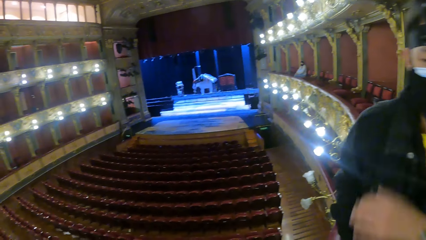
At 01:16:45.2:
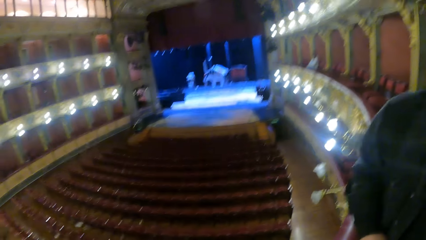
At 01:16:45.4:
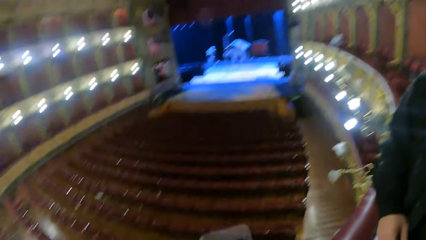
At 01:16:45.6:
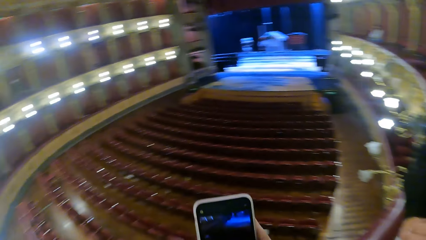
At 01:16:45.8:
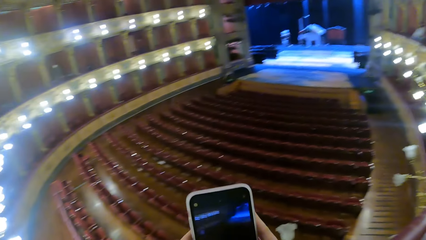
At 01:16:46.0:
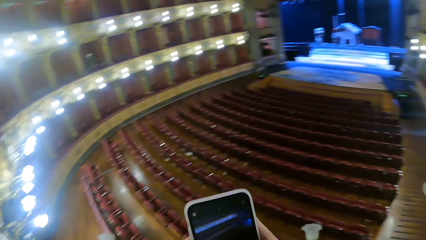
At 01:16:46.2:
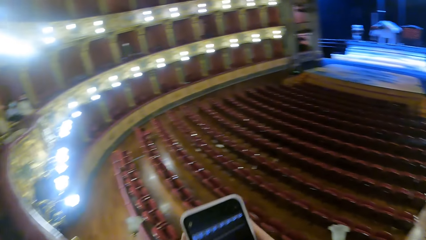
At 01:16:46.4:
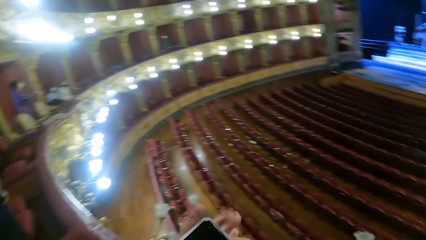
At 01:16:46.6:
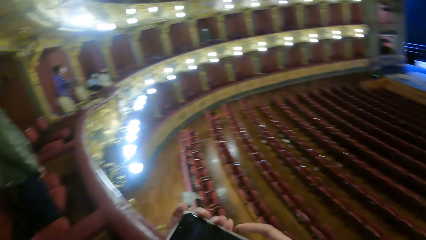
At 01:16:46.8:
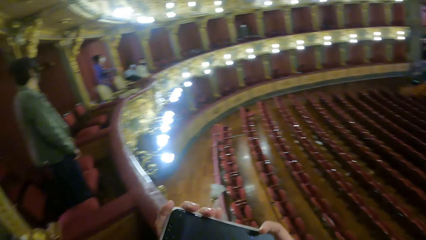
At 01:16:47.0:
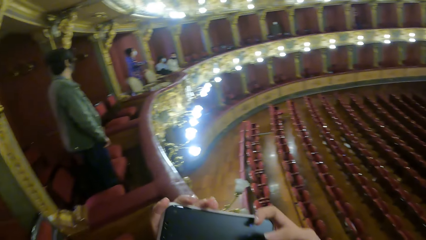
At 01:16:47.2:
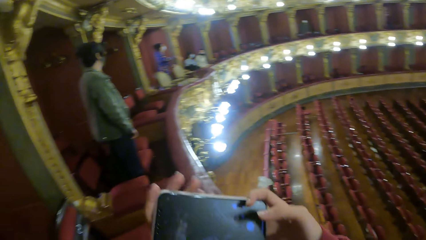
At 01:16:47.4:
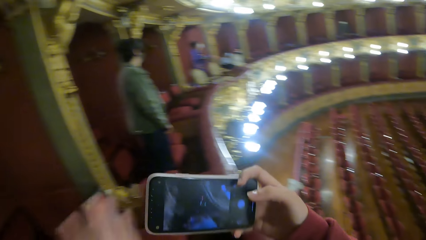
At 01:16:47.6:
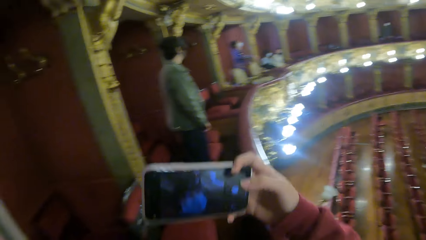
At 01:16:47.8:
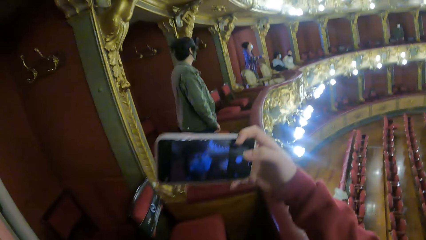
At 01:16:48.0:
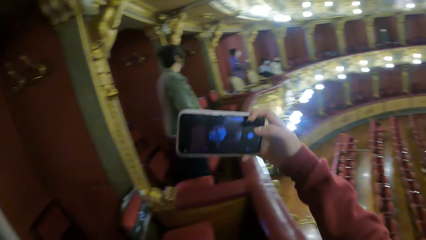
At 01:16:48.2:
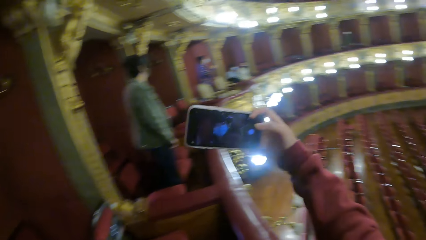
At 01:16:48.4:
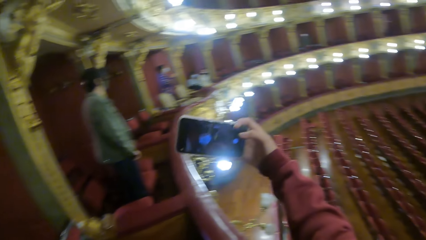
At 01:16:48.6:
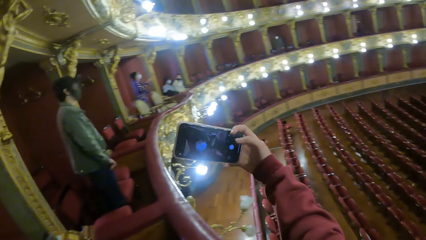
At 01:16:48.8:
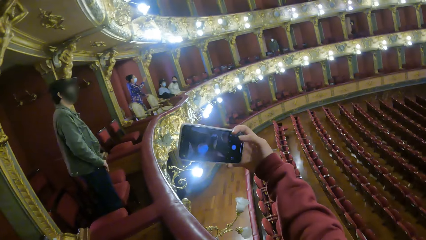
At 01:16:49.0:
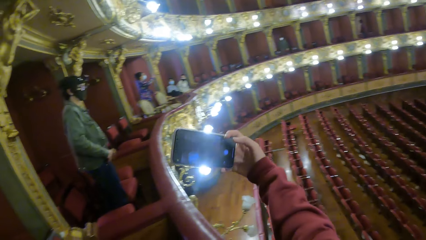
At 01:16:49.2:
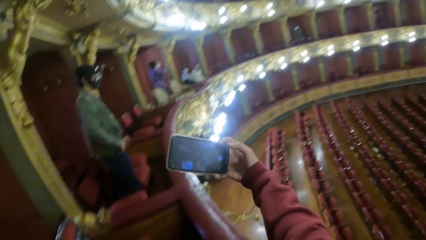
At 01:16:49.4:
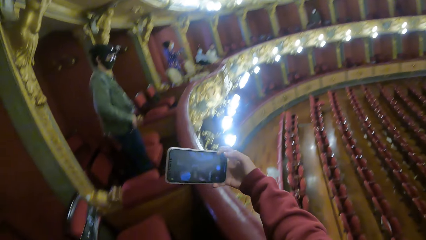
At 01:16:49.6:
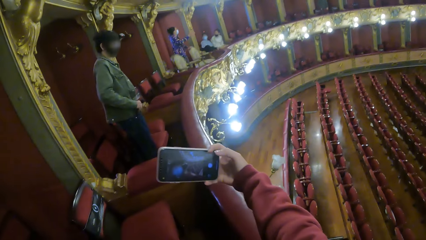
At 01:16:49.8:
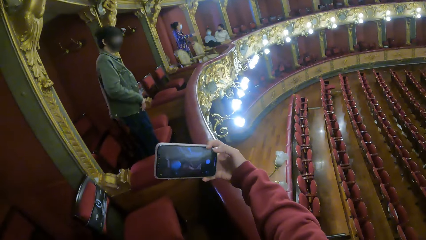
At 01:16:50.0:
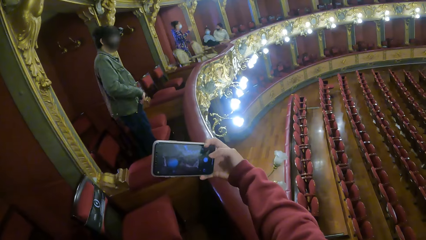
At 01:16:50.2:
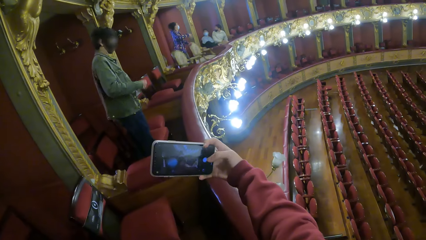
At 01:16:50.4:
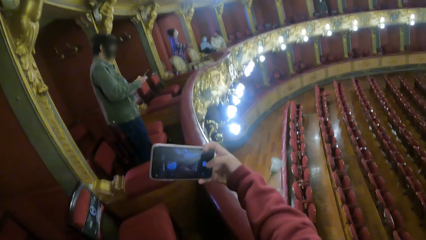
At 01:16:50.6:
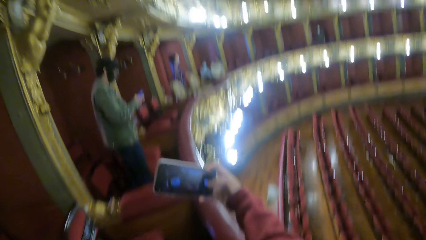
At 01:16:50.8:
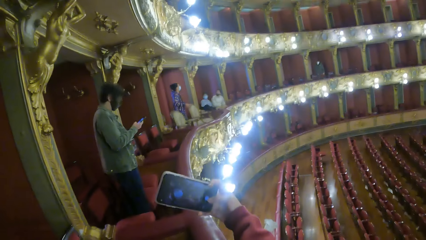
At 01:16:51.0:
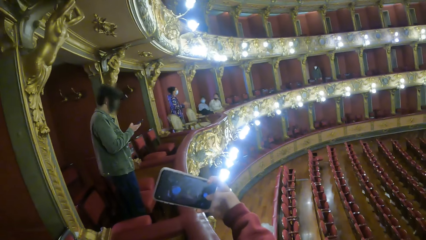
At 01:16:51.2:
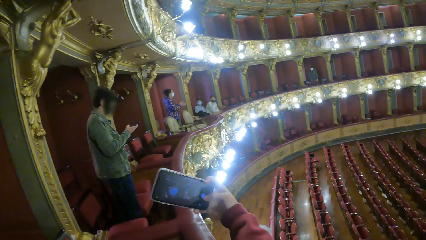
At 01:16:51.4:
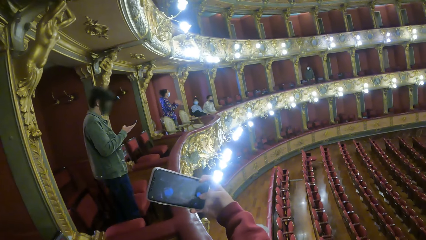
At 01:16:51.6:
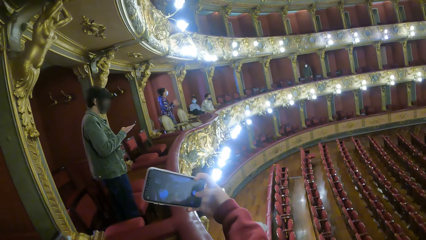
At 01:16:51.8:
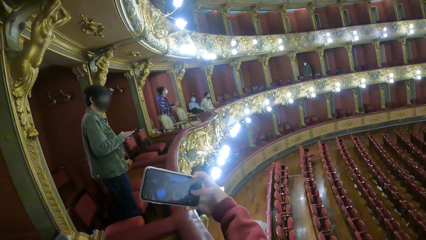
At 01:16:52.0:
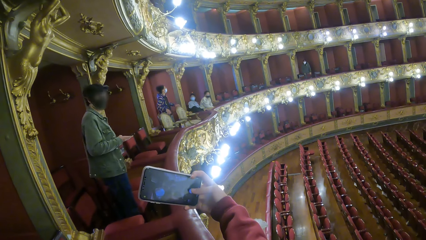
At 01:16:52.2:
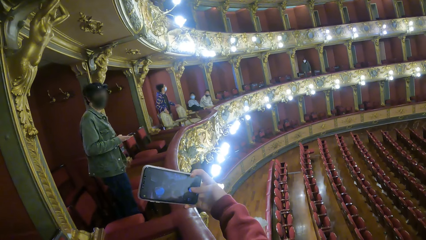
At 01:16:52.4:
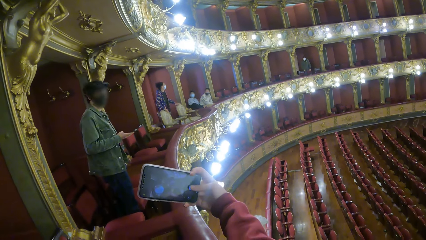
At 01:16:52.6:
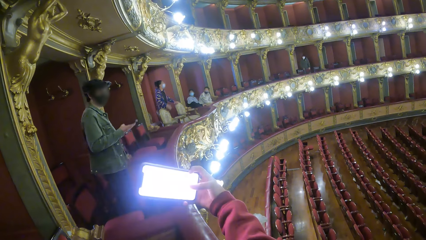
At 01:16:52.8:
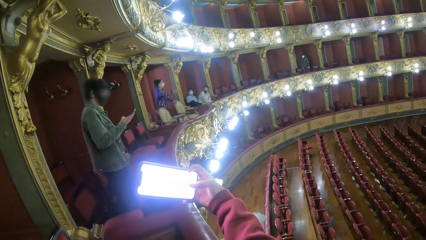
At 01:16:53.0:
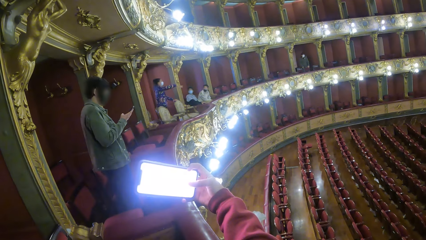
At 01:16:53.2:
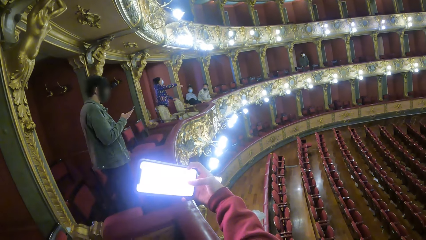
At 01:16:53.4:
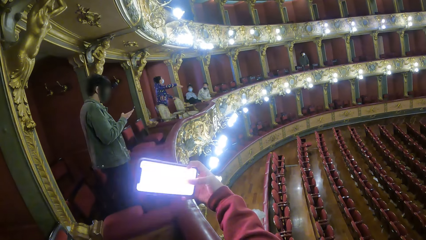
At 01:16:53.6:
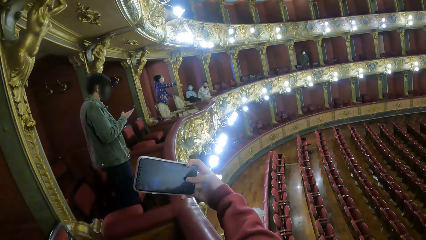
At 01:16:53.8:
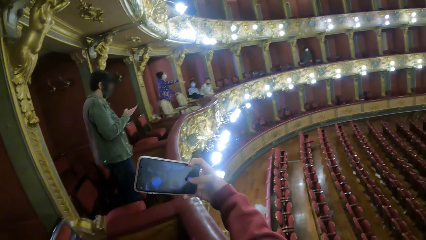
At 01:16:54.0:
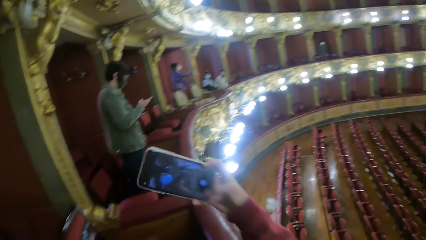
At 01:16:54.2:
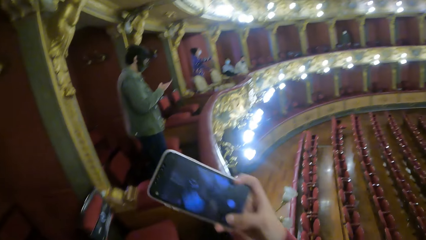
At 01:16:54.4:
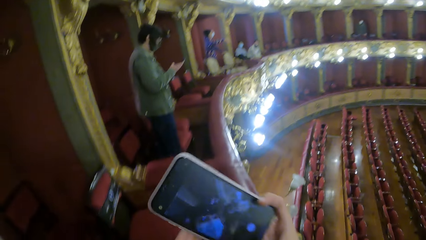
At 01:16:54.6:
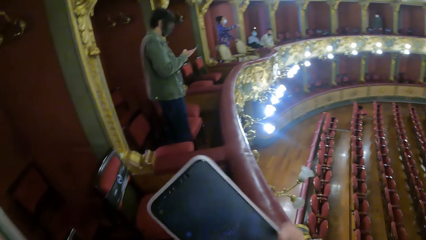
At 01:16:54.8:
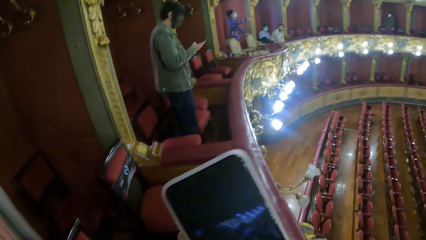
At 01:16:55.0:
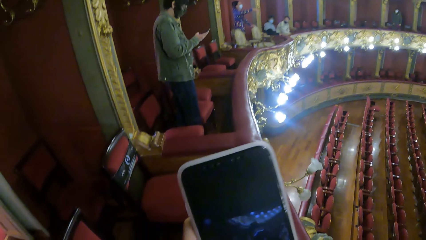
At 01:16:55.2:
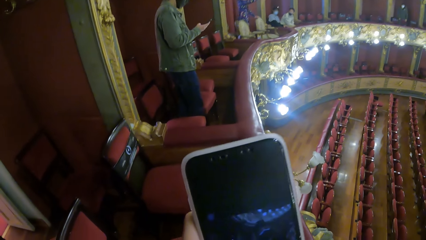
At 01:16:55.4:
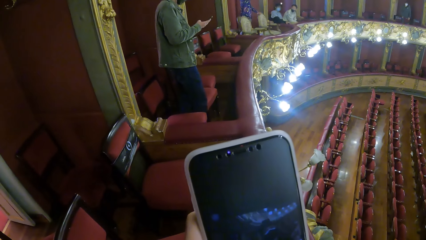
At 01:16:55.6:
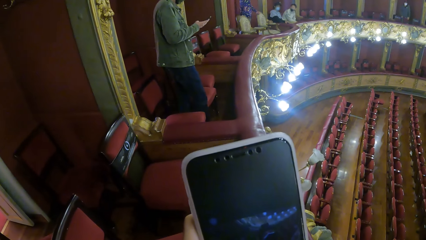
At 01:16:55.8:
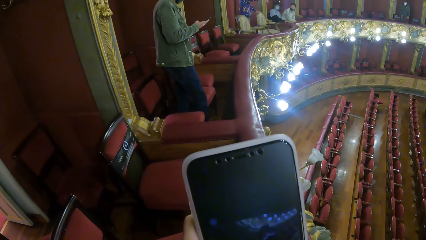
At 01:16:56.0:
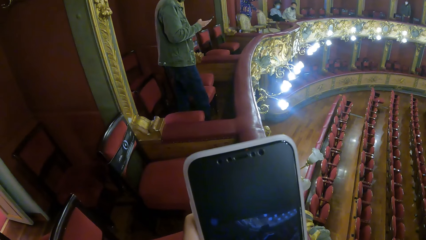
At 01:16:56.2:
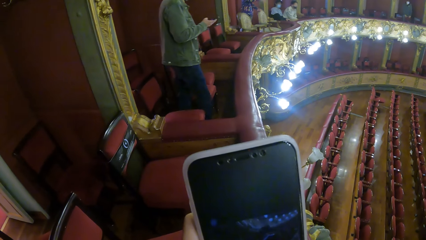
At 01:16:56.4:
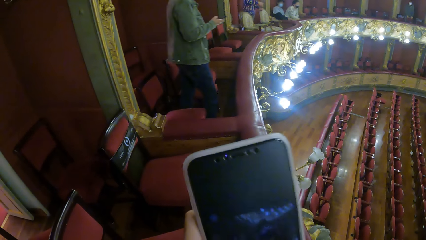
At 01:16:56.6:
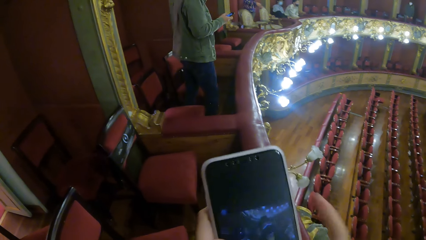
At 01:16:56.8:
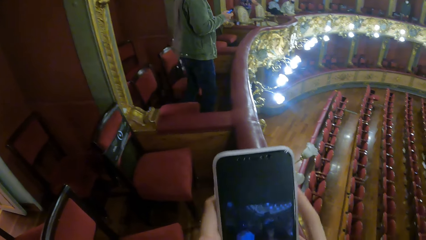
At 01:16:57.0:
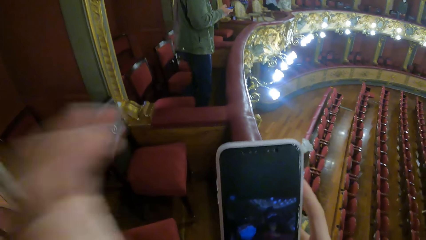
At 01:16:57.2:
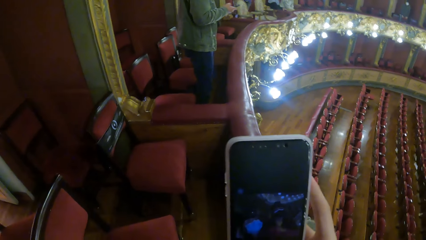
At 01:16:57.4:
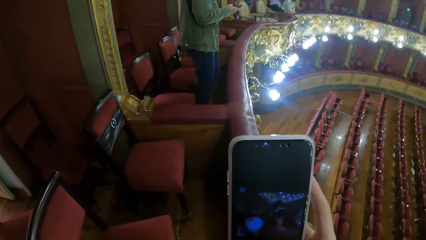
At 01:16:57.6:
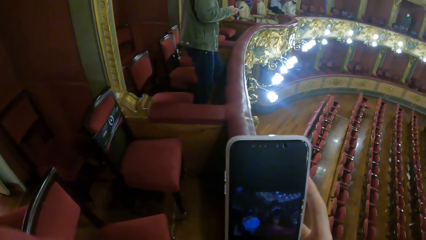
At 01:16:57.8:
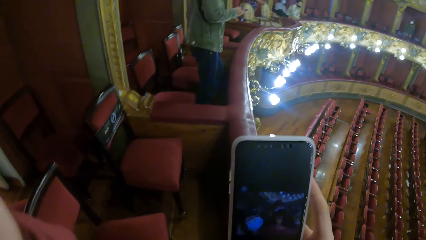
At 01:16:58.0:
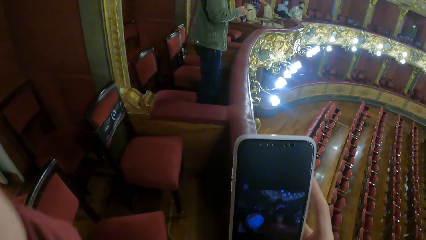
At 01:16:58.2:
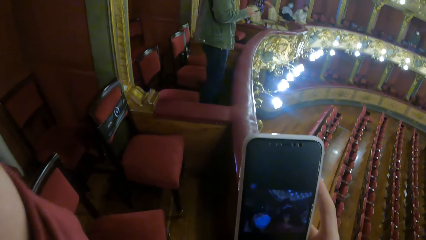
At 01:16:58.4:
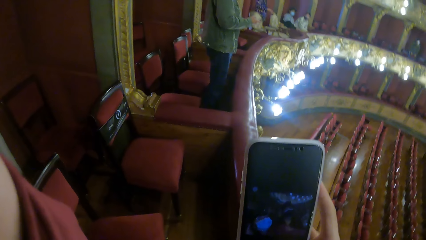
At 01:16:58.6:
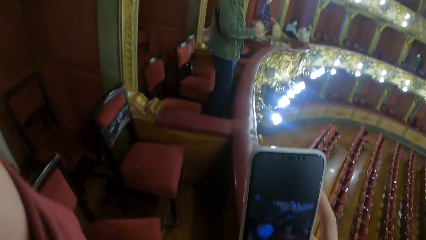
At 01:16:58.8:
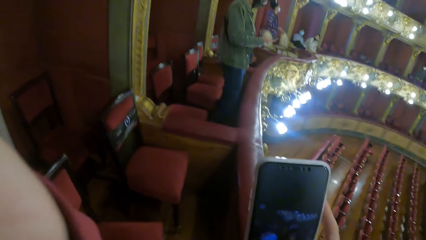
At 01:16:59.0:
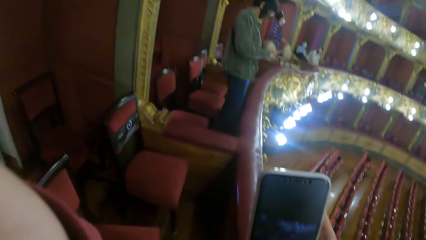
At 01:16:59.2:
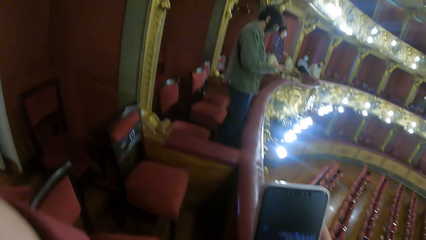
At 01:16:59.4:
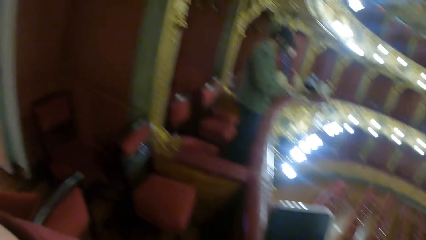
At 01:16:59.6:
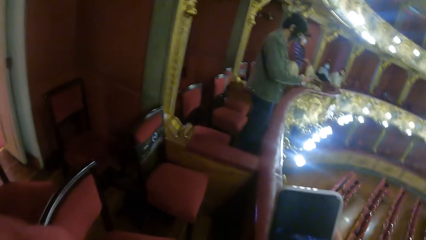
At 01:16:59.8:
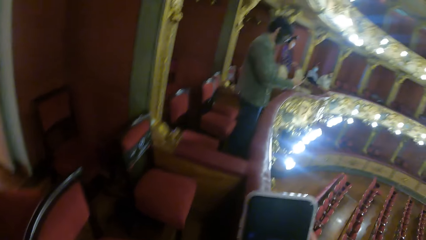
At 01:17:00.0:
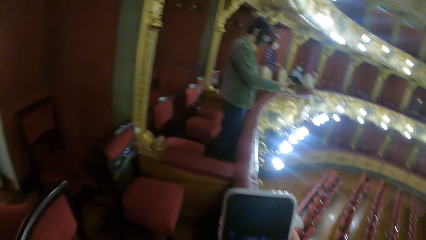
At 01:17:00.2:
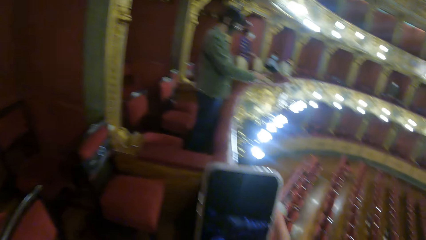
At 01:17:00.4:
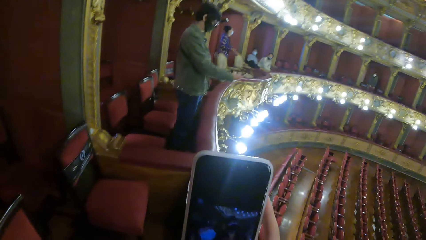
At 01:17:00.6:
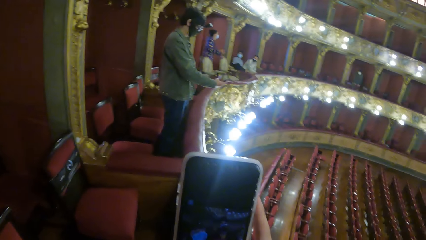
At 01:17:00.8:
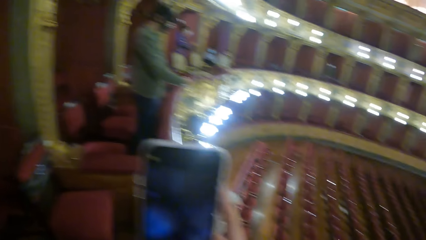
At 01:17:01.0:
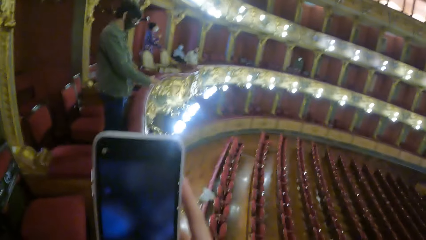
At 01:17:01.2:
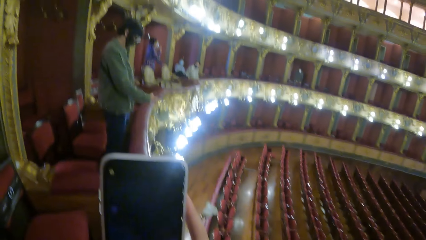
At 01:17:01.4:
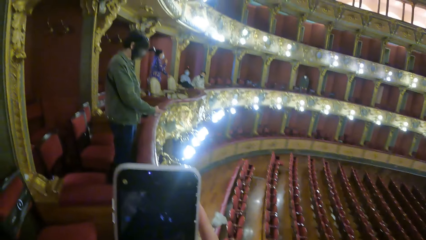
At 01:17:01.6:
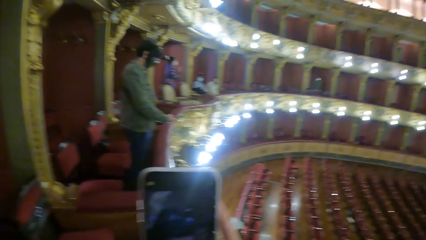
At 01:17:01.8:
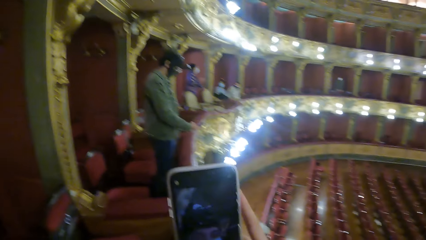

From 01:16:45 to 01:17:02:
The man adjusts his jacket with his left hand. The camera wearer holds the phone with her right hand. She looks at her phone. She holds the phone with her hands. She adjusts the phone to the side with both hands. She holds the phone with her right hand. She lifts the phone with her right hand. She poses for a selfie with a man. Another man removes a phone from his trouser pocket with his right hand and operates the phone with his right hand. The camera wearer operates the phone with her right hand. She takes a selfie together with the first man. The other man operates the phone with his right hand. The camera wearer holds the phone with her hands. She looks at the picture in her phone. She touches her face with her left hand. She holds the phone with her right hand. She adjusts the camera with her left hand.
